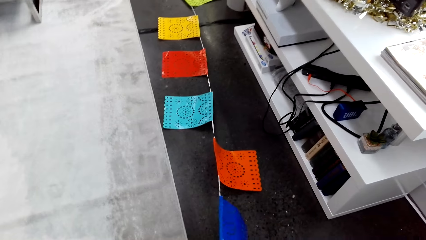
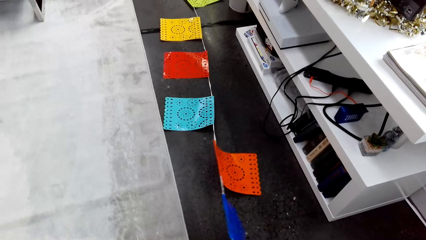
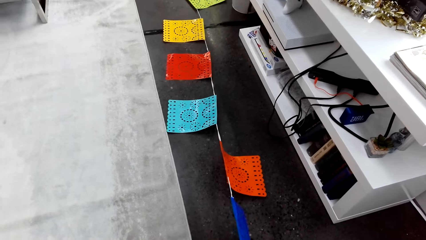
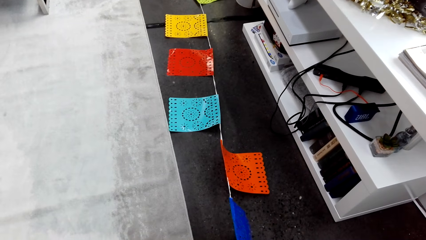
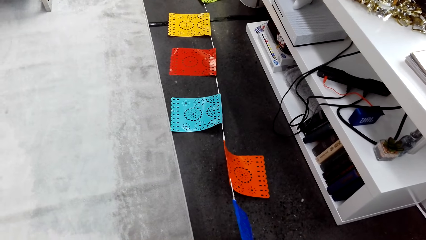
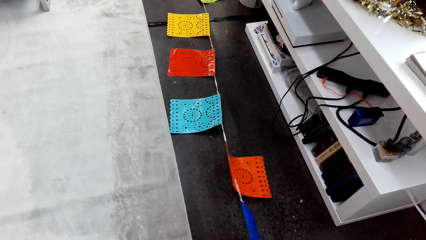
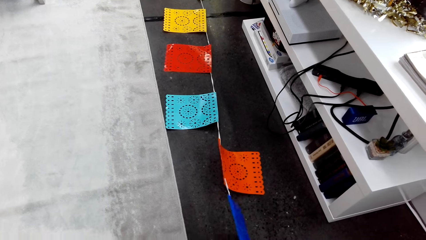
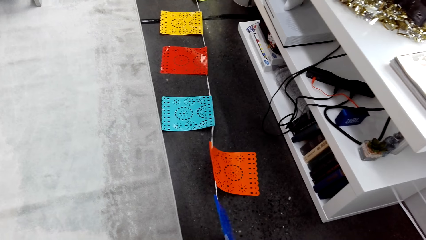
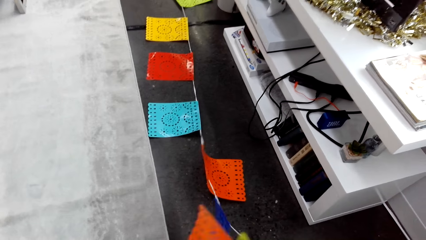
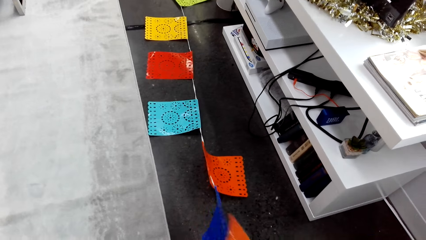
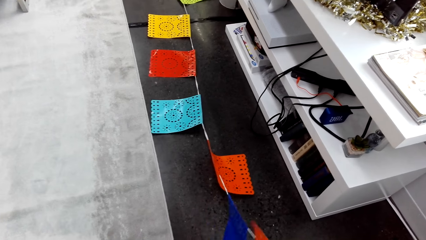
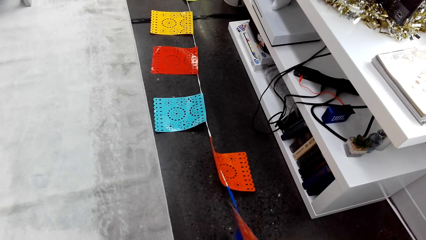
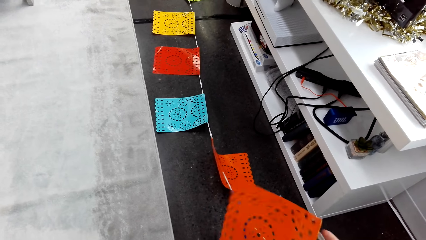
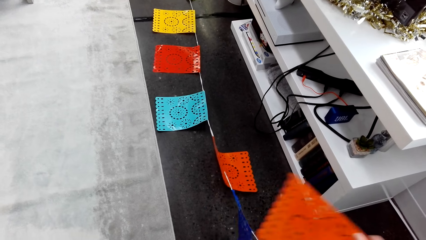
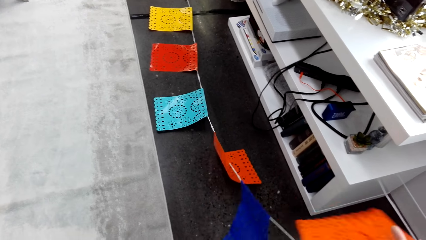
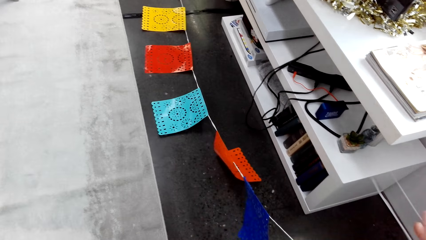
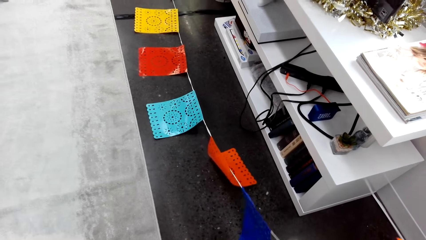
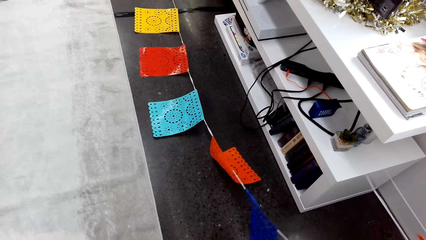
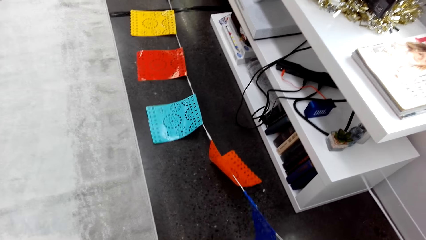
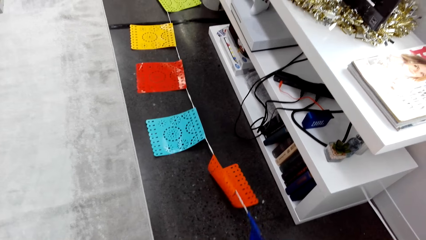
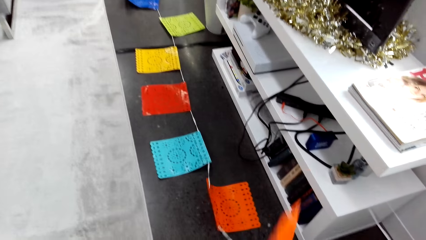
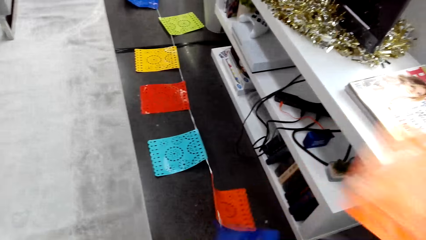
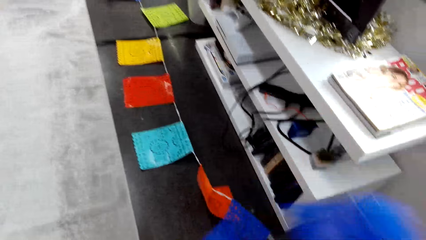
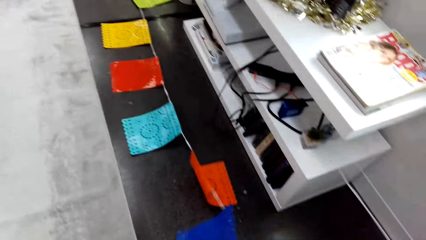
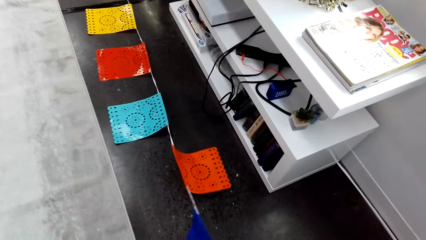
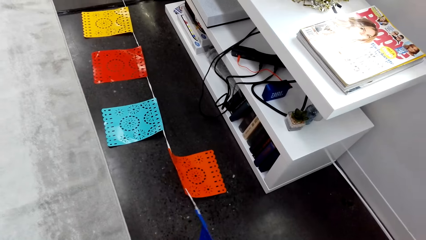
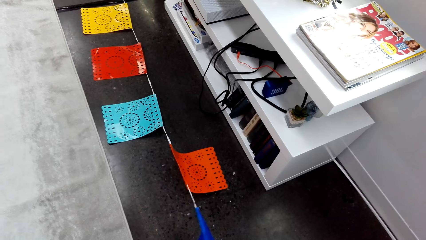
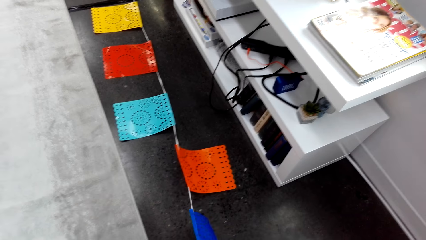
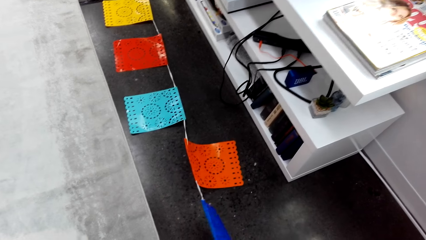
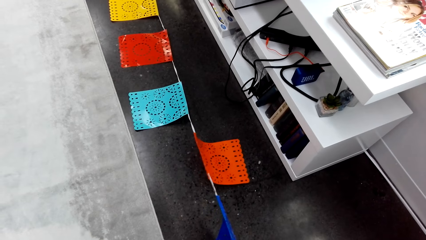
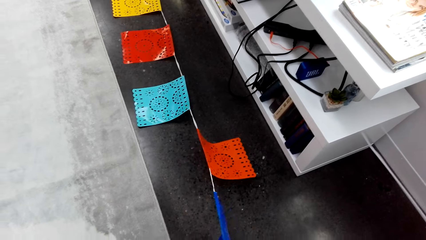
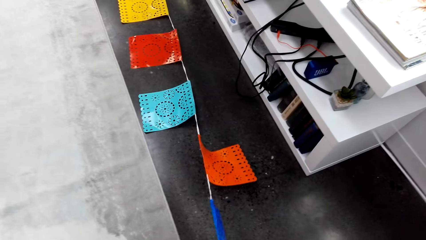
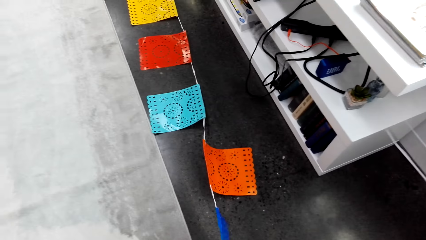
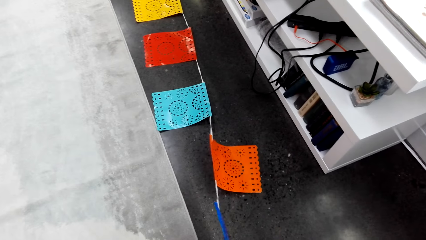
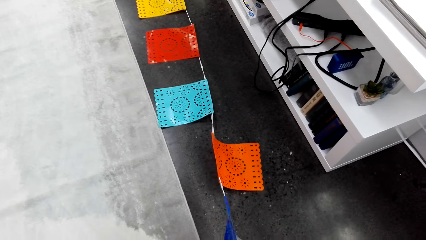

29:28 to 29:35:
The camera wearer untangles the party decorations.

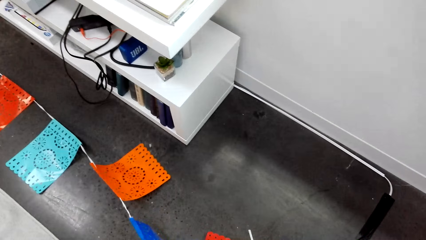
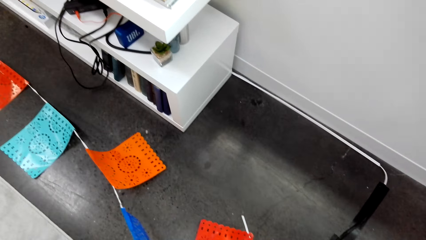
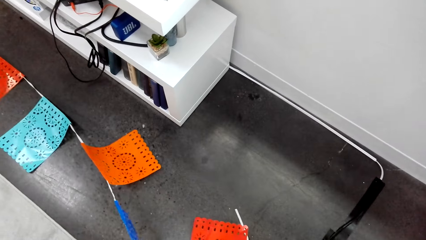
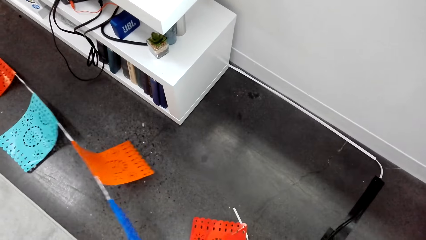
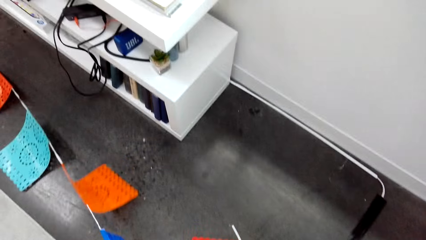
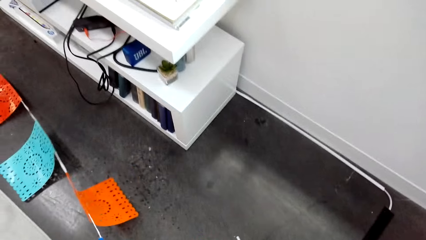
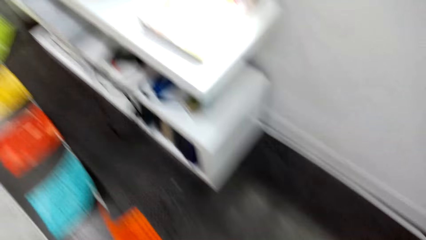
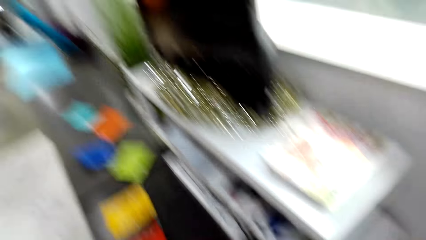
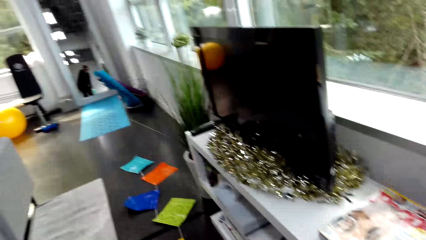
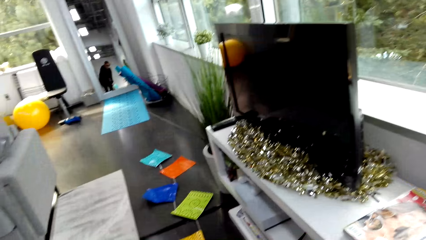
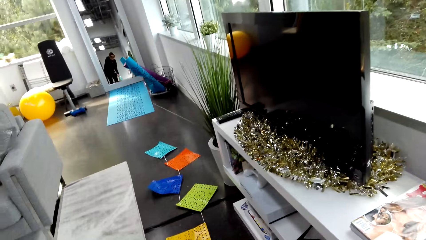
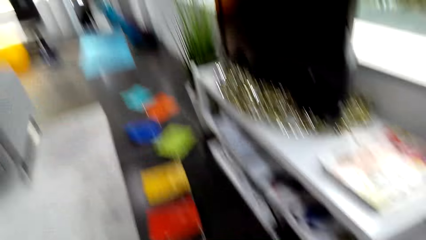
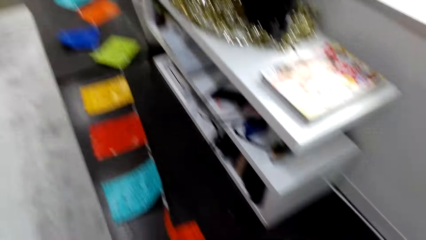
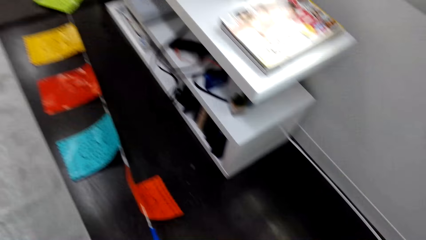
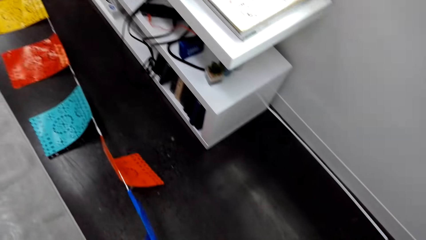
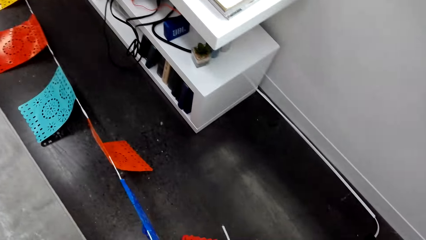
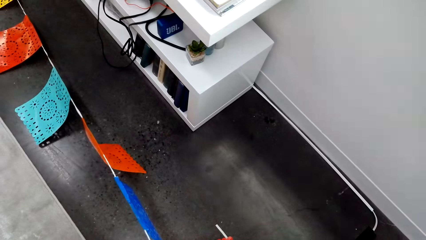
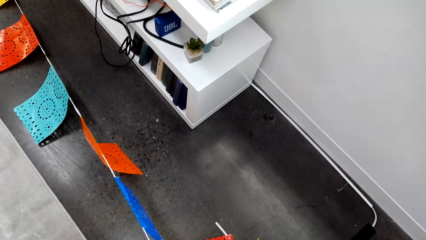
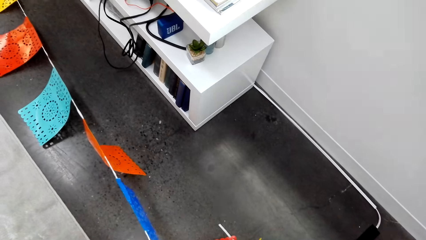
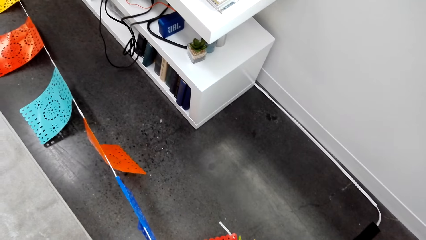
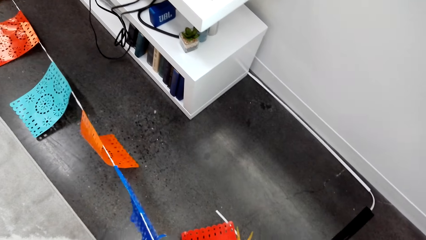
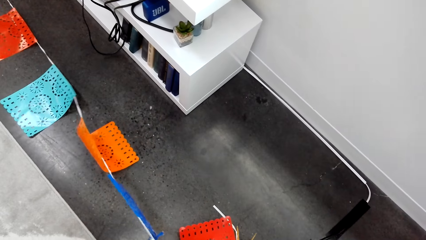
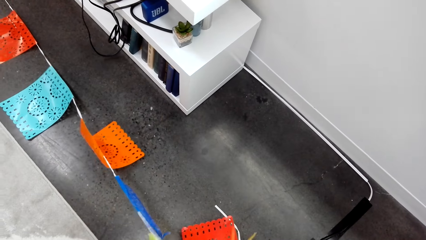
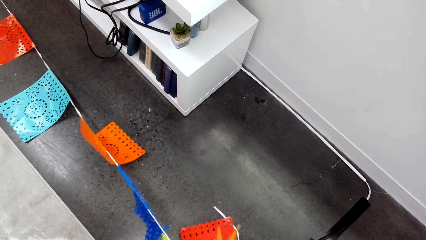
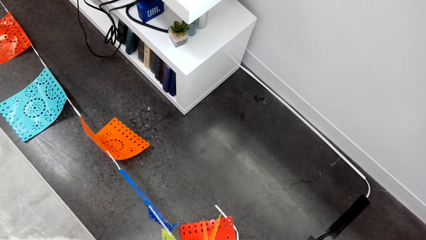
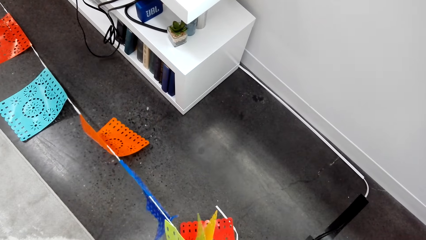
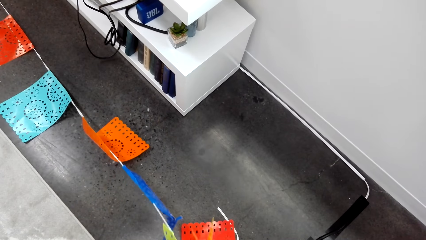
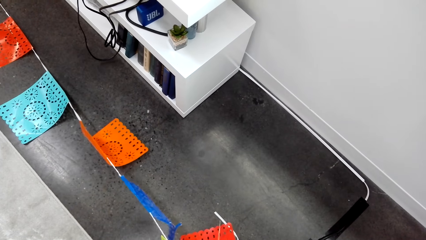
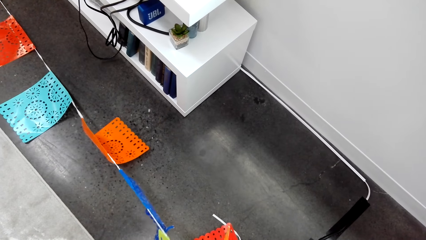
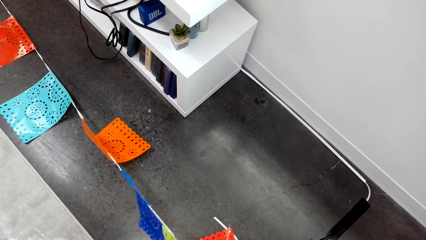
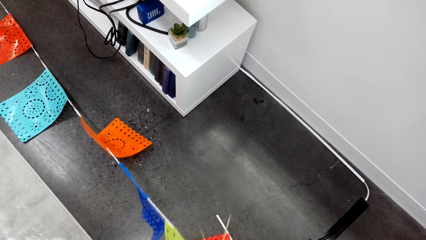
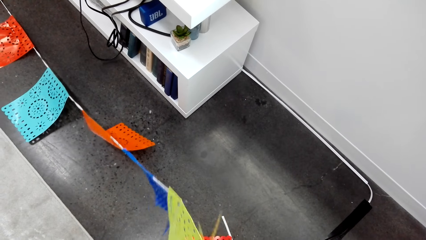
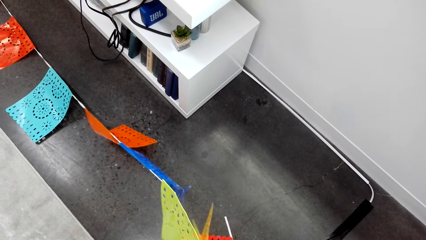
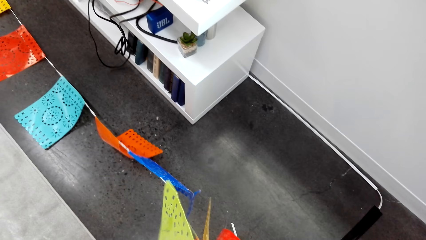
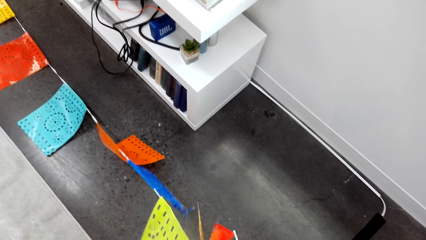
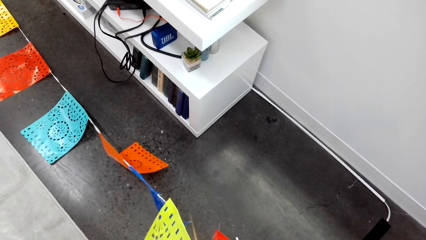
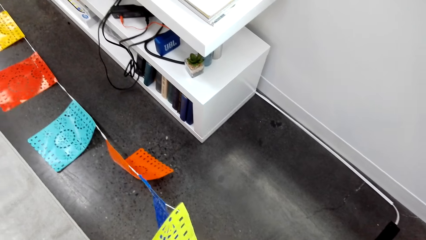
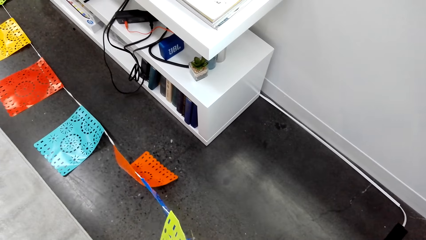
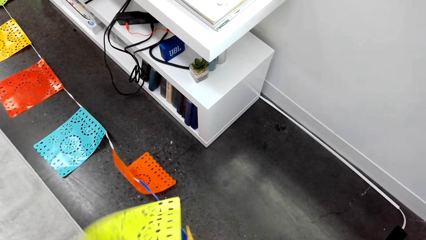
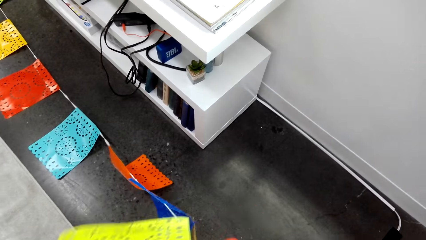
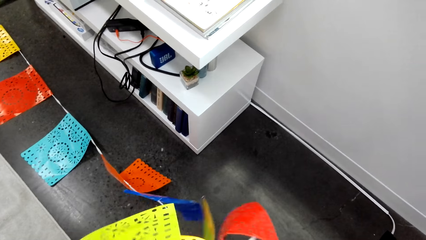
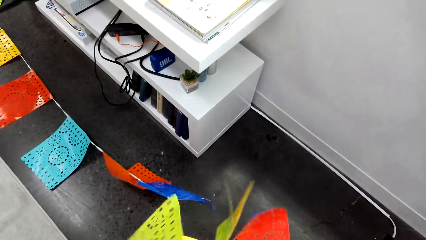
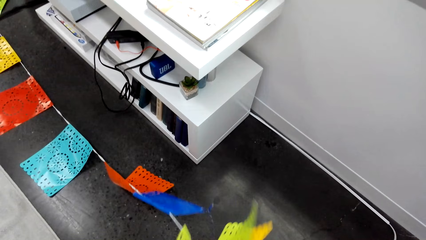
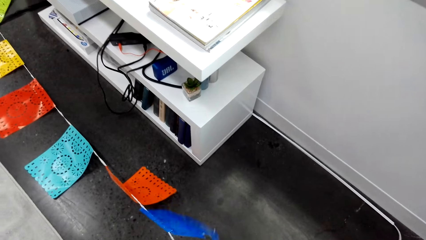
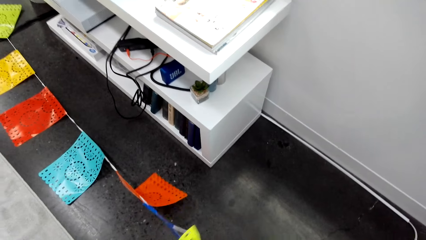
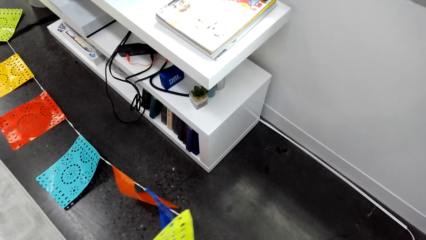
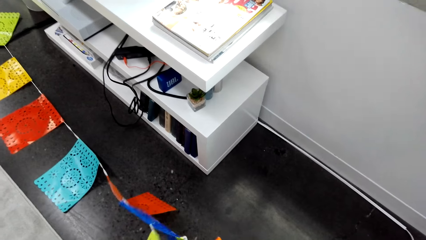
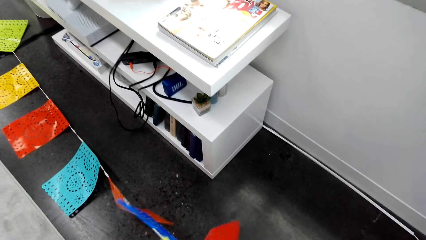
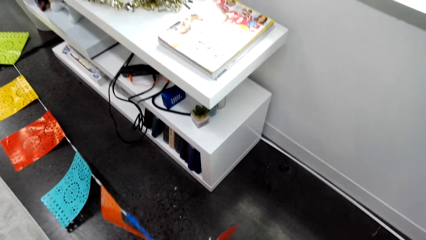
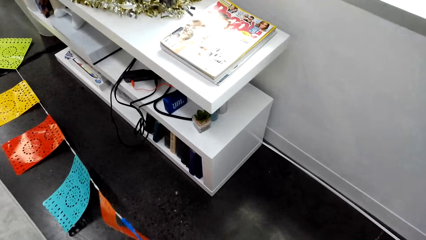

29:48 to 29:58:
The camera wearer looks in the mirror. They untangle the party decorations.
